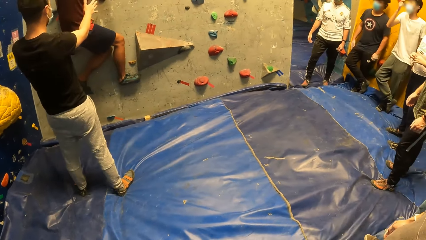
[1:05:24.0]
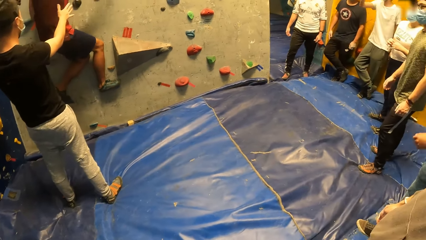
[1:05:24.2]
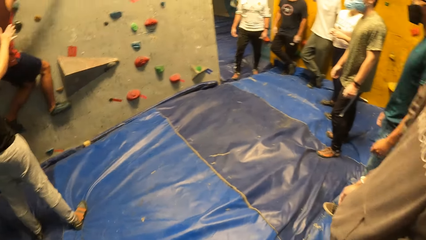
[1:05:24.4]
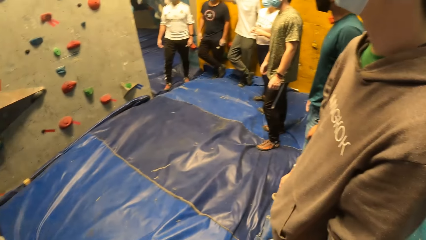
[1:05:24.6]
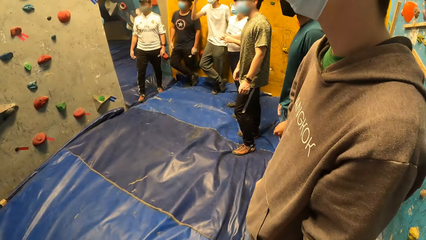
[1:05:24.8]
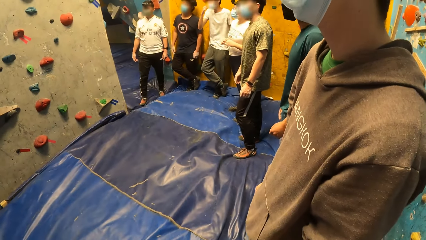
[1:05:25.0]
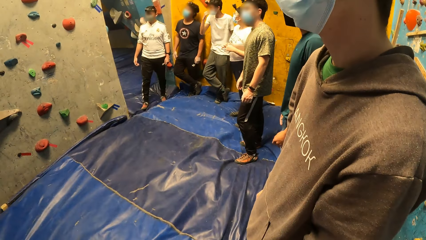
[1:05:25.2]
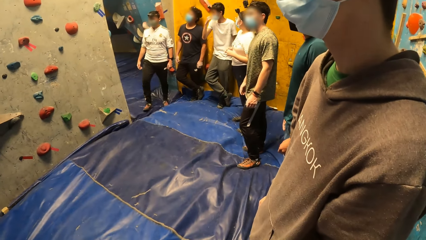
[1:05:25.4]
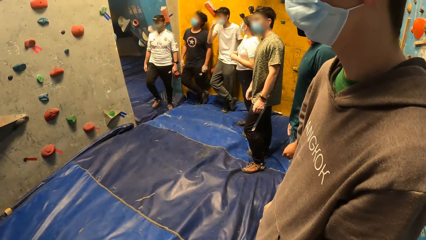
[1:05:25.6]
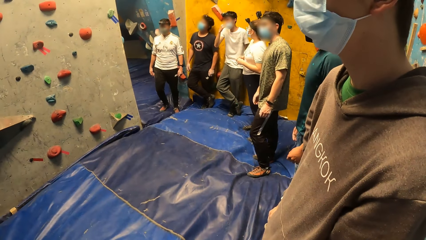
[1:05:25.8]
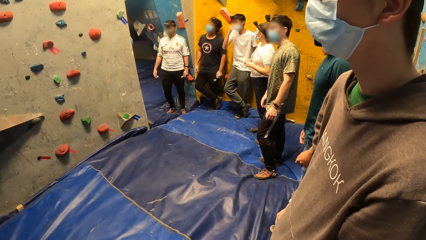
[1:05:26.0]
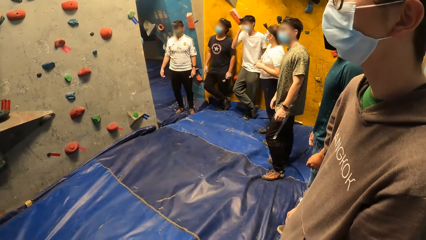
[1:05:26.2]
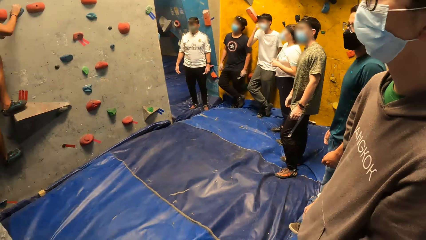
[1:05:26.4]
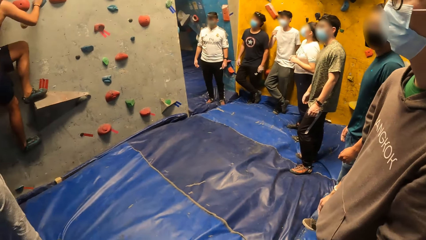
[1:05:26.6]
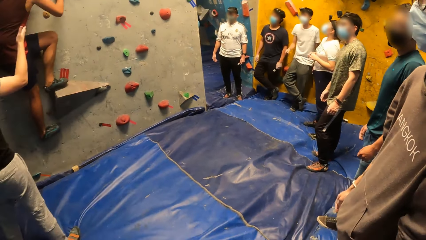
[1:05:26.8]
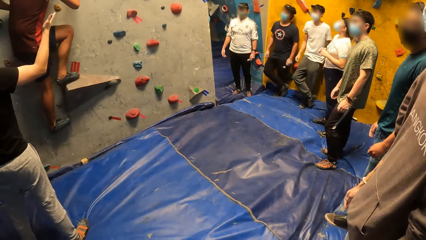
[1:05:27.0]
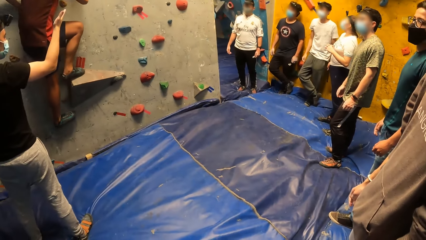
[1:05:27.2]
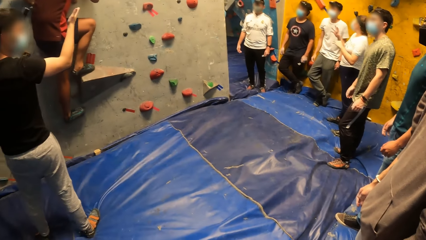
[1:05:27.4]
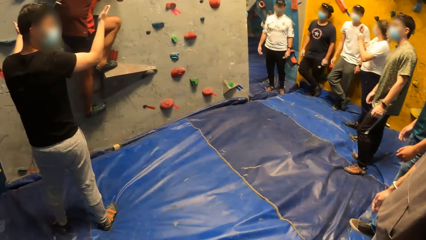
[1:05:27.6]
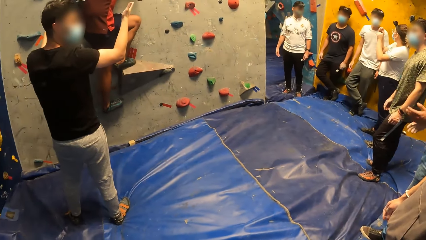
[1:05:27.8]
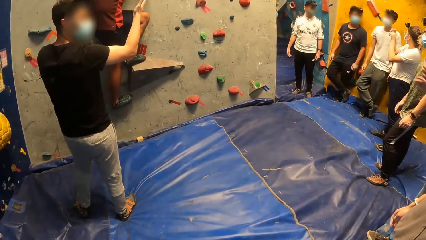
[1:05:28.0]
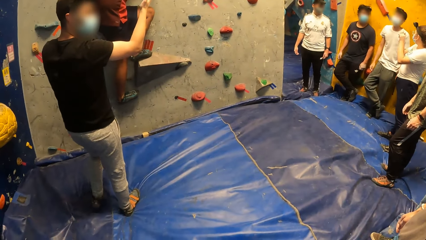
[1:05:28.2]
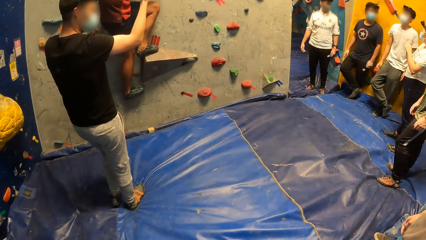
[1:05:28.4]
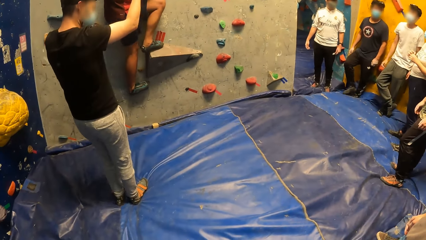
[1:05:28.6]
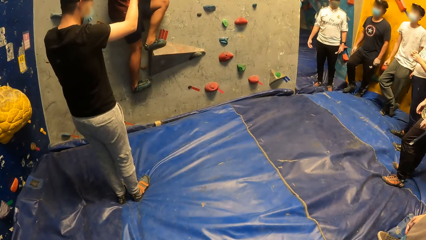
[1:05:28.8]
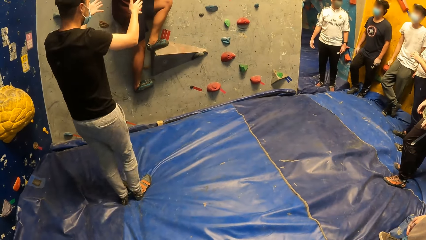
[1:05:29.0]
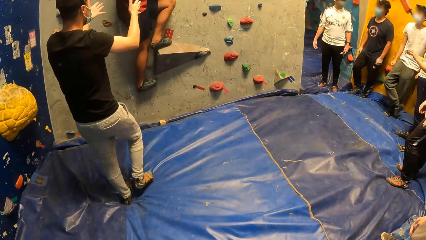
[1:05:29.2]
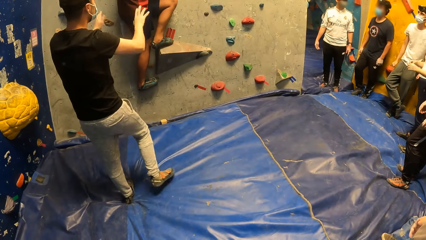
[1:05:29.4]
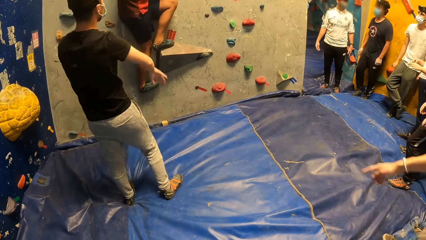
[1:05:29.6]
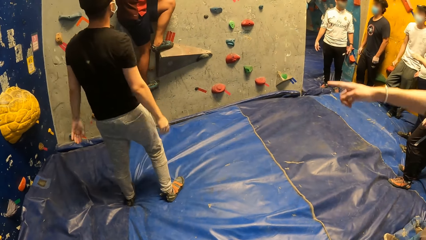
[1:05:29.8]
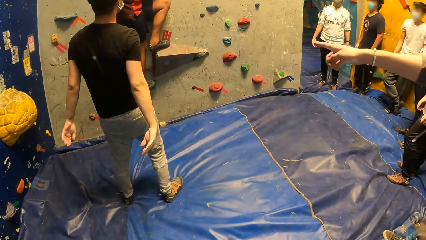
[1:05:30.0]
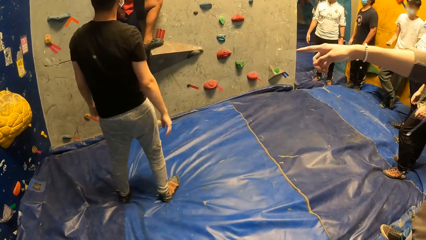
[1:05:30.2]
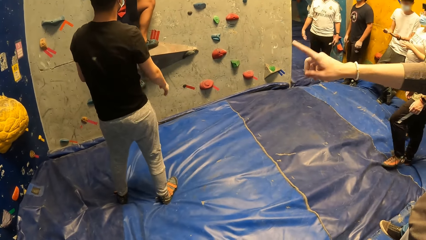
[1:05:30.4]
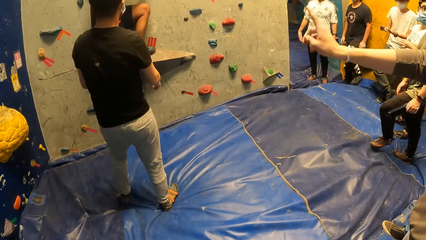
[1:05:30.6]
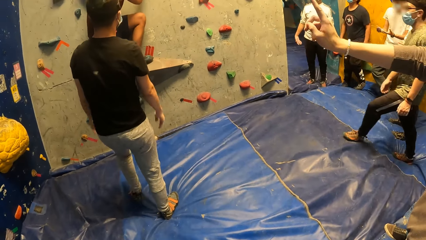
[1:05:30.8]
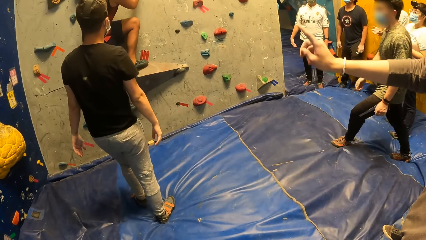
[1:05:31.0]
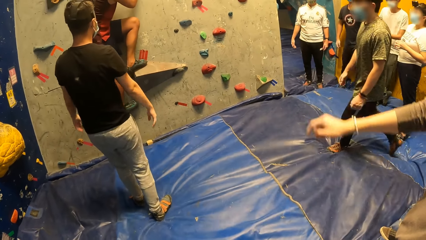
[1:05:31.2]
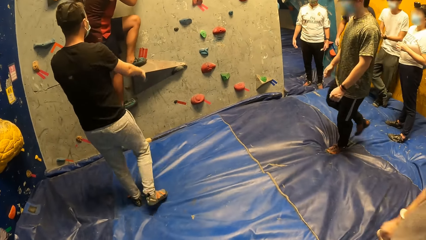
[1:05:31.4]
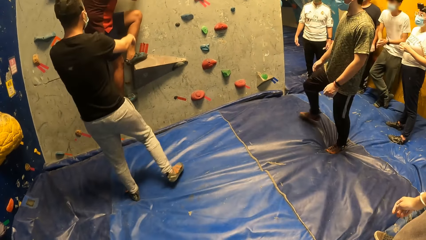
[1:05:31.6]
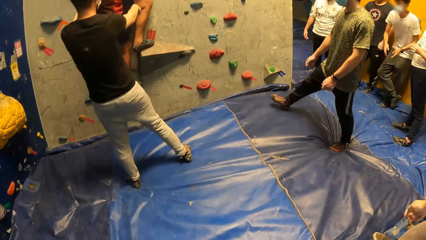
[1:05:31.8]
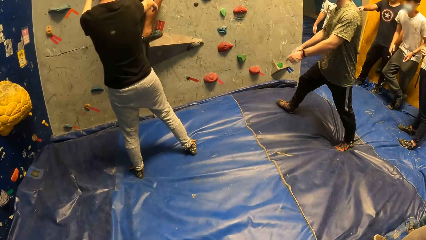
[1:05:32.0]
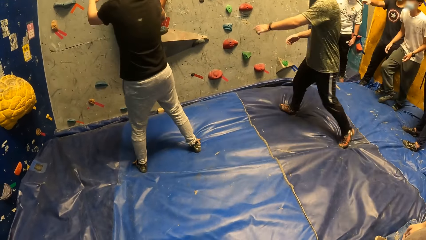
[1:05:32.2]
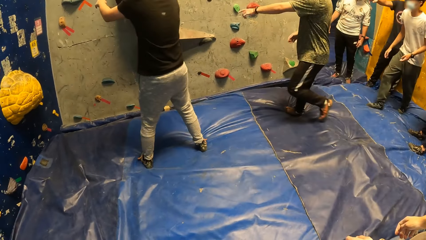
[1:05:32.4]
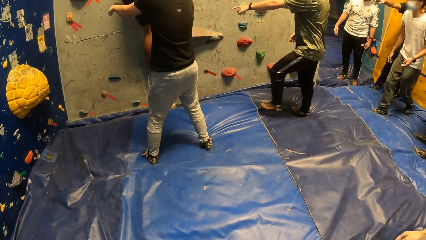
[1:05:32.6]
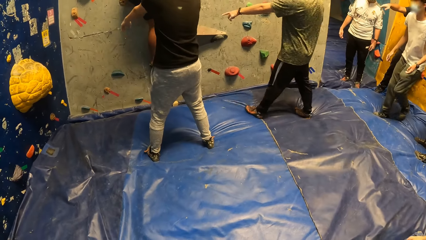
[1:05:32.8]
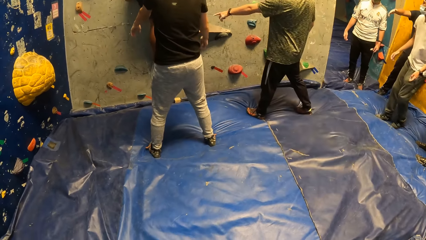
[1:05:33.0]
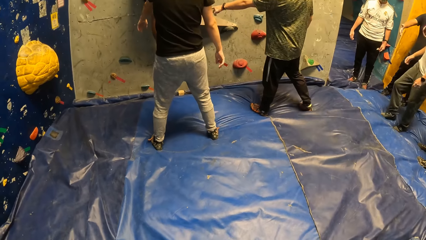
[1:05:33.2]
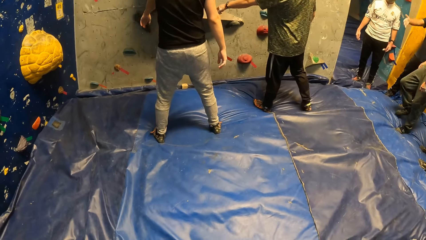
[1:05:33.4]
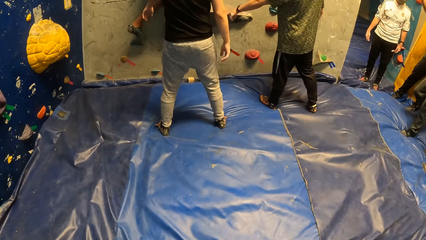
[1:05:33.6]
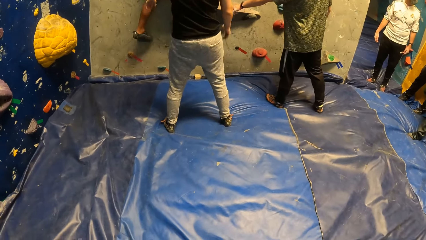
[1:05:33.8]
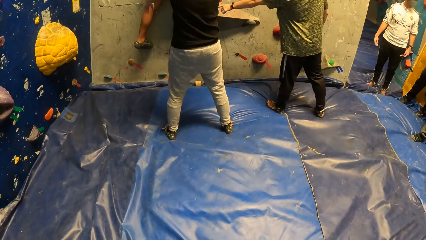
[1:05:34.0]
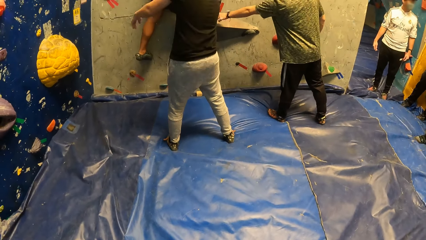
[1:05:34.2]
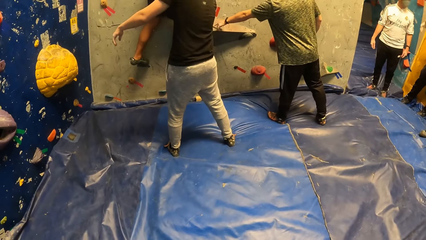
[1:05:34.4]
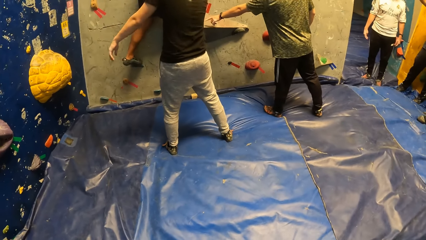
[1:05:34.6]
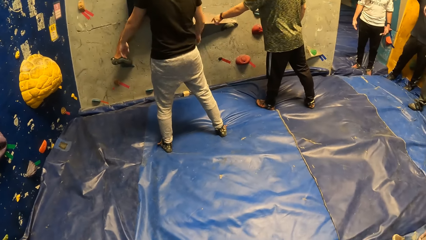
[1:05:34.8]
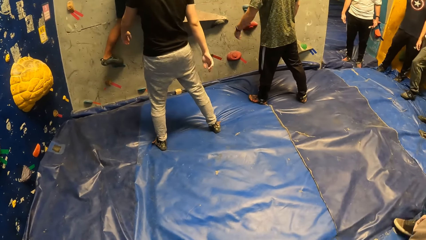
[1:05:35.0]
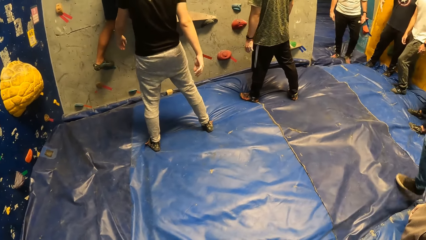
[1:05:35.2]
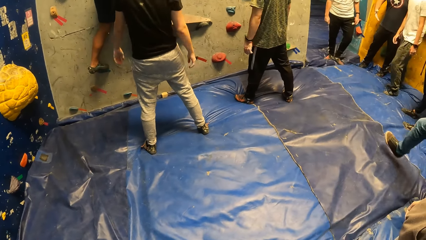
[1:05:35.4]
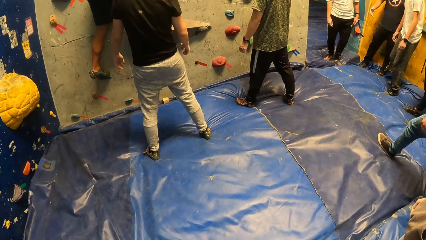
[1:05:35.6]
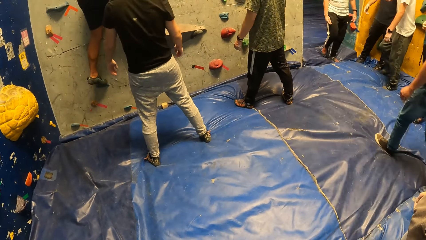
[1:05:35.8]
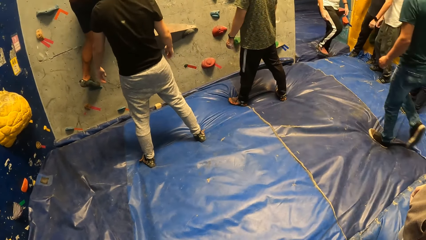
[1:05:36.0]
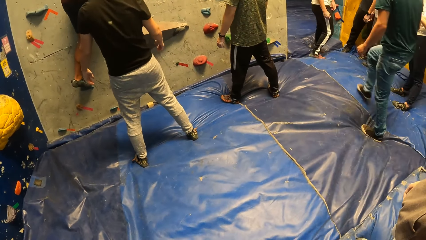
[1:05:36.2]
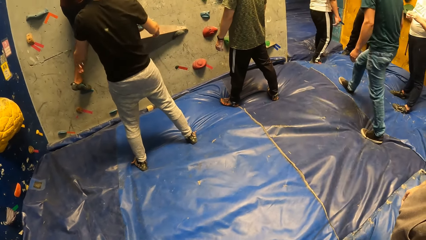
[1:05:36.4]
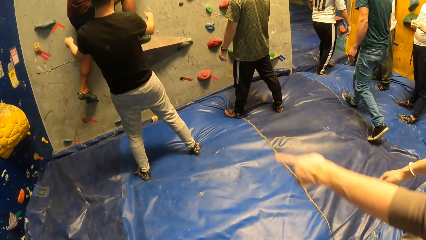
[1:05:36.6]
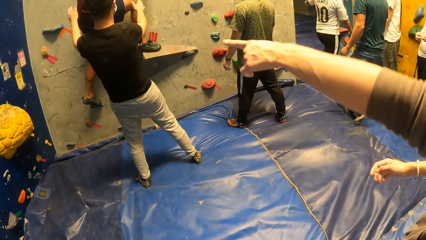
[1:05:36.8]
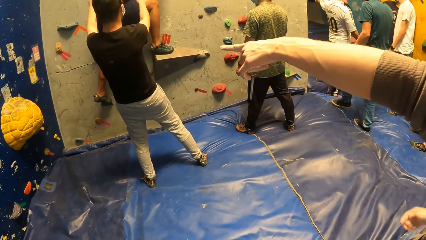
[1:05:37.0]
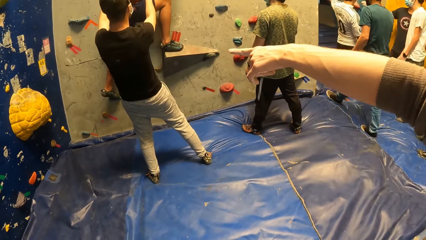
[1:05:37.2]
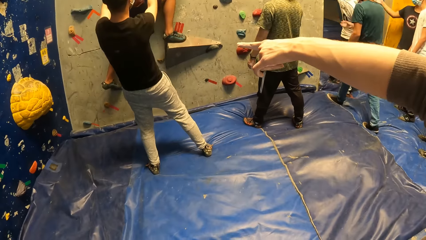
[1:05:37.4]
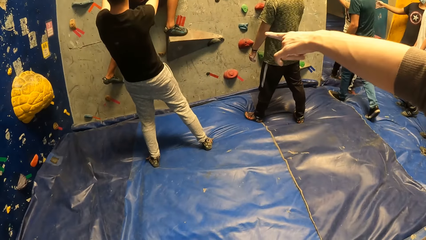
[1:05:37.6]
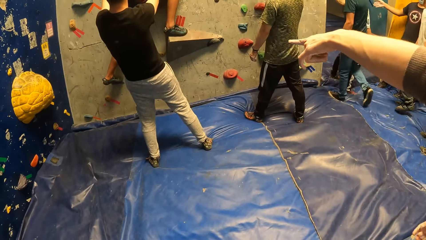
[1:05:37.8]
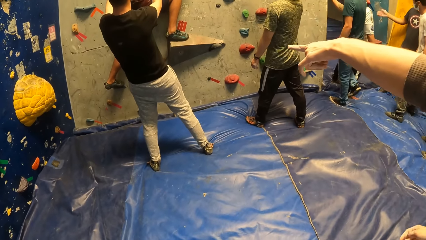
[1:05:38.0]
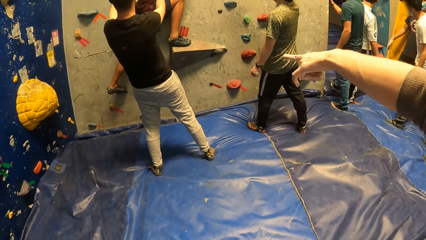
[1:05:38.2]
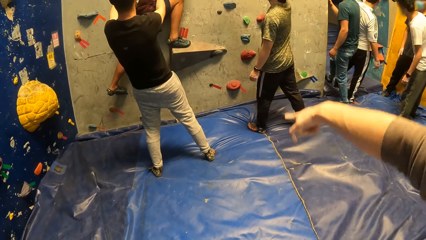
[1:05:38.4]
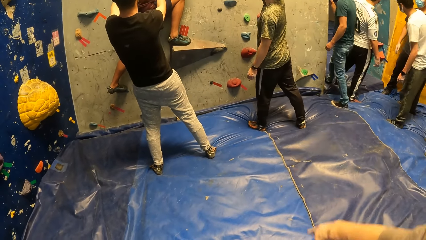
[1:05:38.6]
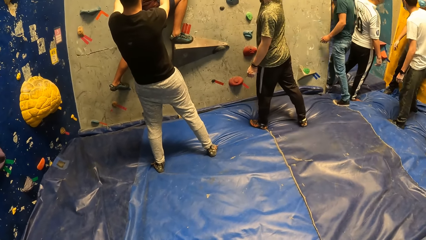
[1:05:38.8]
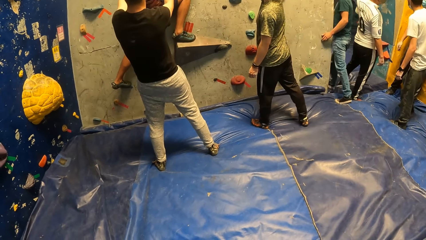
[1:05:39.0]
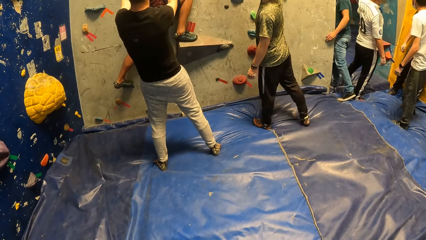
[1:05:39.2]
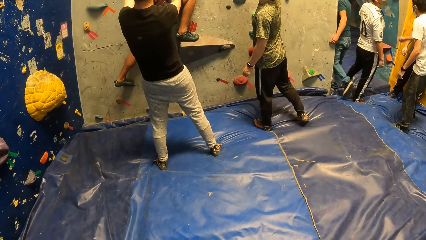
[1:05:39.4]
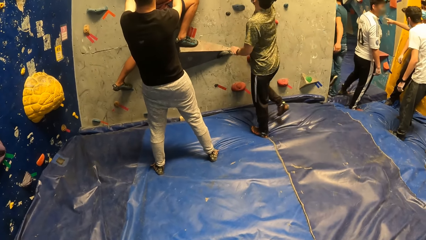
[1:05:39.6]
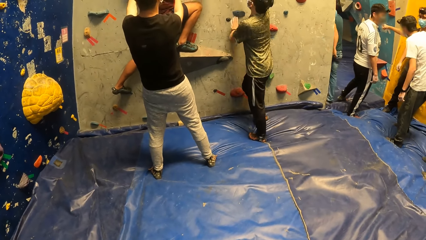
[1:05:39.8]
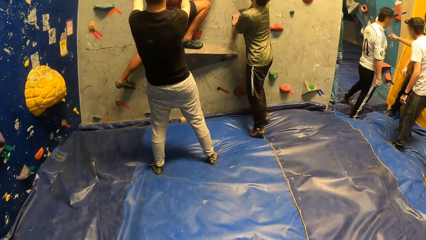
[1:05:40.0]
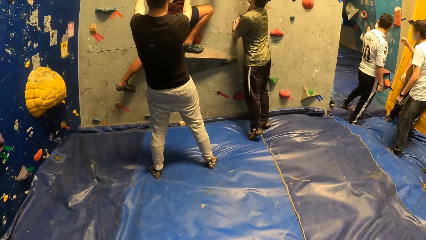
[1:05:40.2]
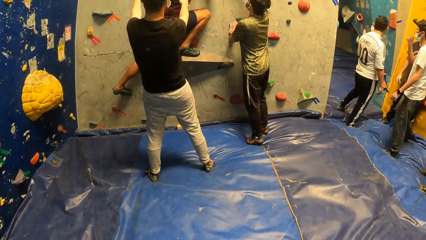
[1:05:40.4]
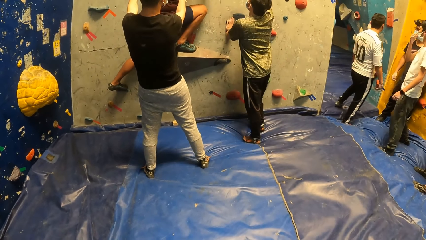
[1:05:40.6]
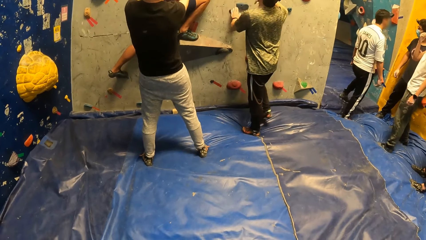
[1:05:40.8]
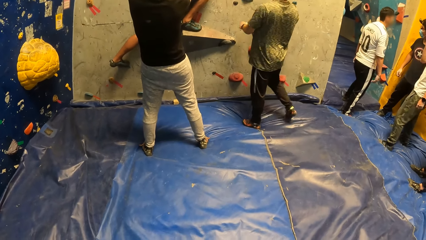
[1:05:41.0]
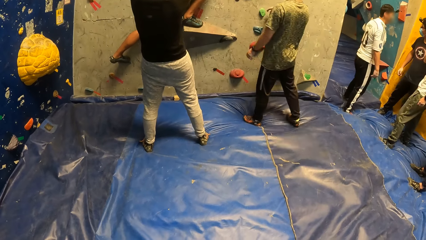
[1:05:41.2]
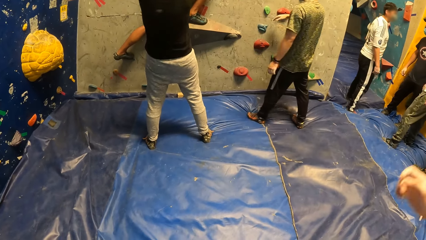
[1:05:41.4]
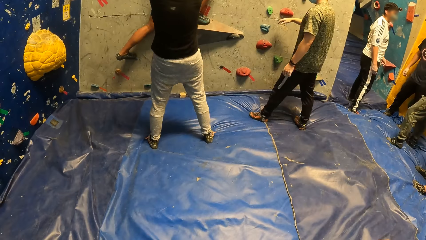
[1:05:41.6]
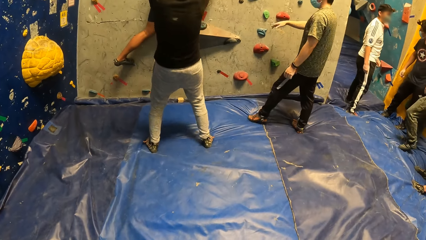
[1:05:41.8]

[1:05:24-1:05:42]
The camera wearer looks around. A man points at the wall. Another man points at the wall.
